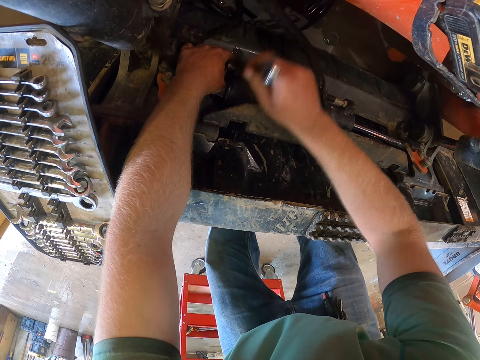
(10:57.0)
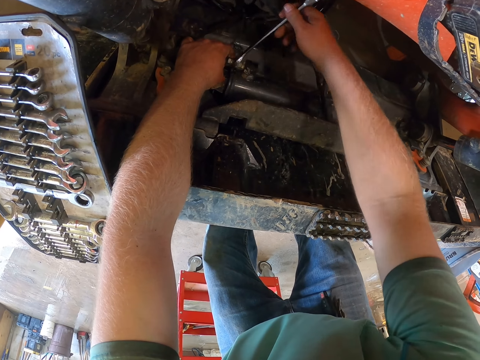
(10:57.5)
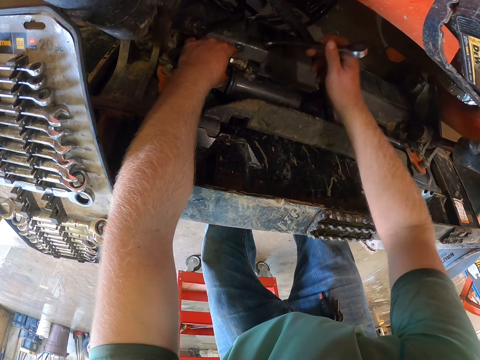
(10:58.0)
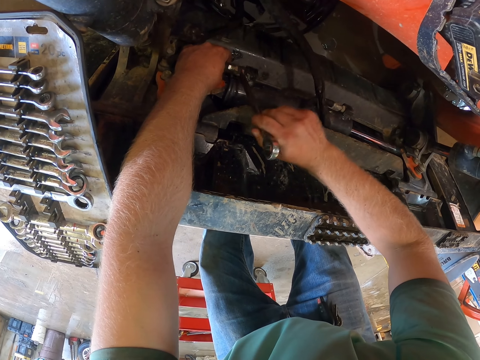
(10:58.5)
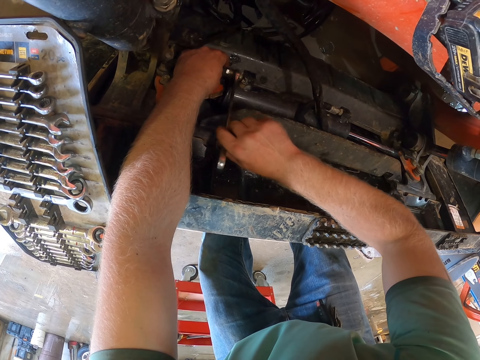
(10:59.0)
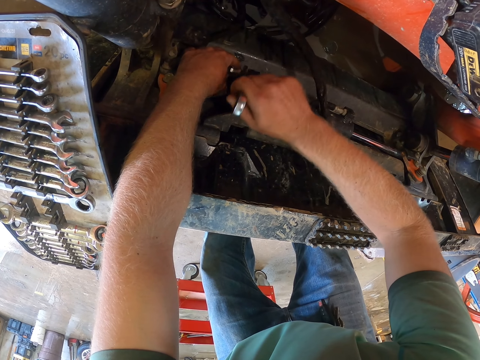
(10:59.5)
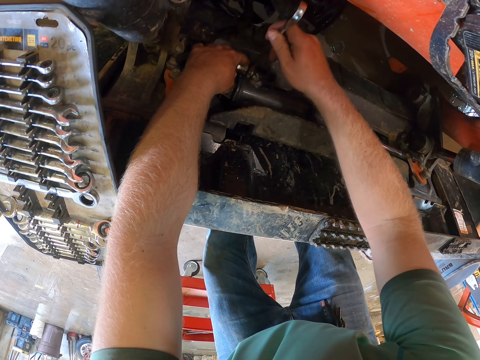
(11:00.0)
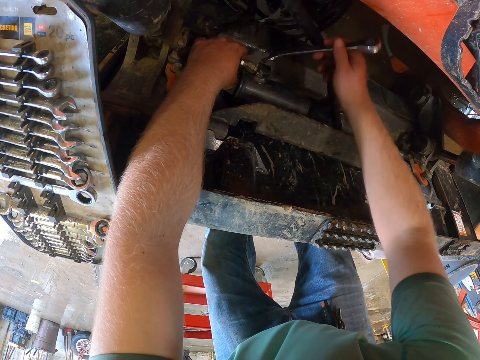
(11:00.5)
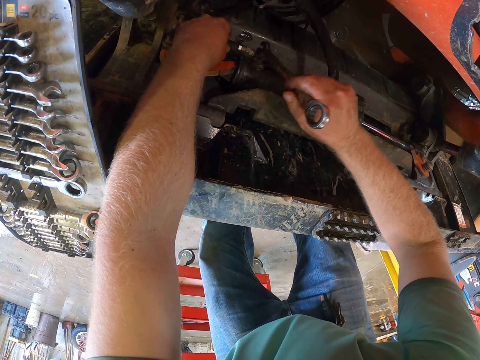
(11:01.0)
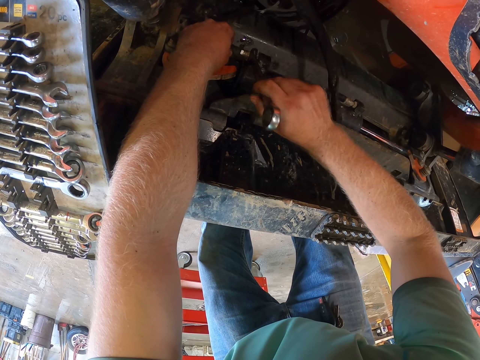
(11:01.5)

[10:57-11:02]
The camera wearer uses the spanner to tighten the bolts.

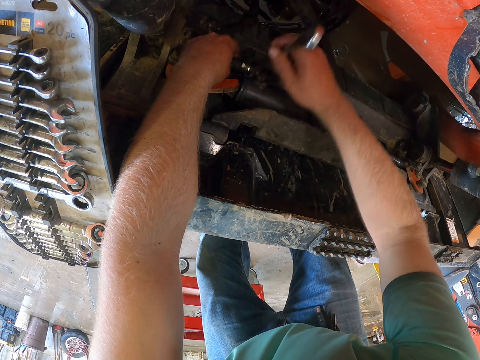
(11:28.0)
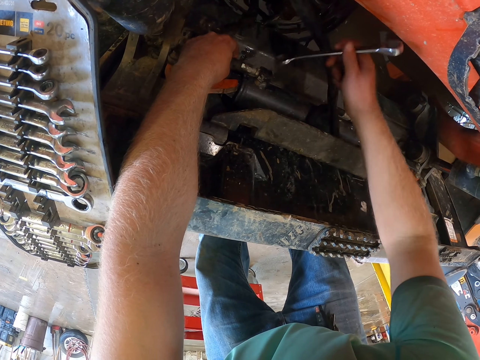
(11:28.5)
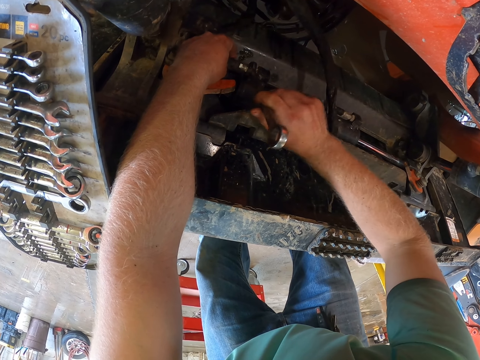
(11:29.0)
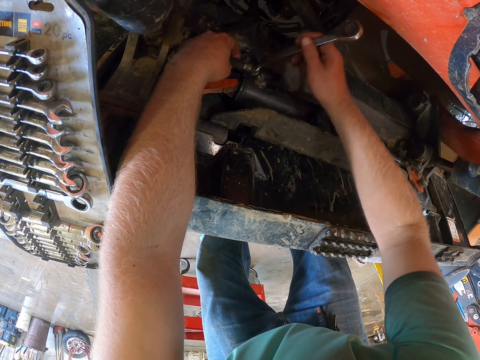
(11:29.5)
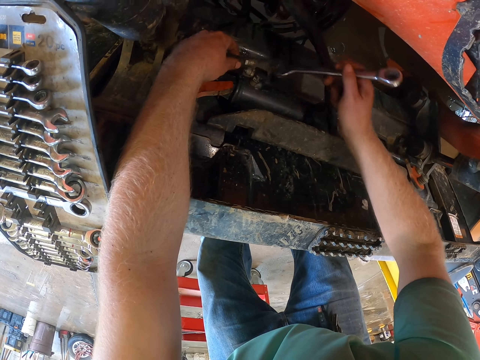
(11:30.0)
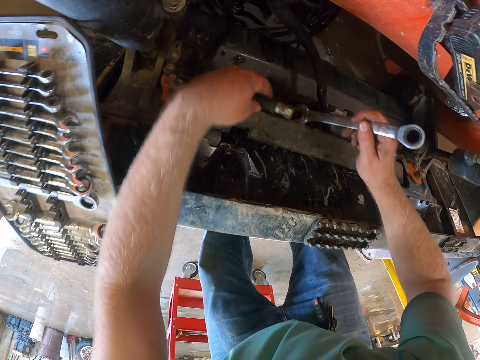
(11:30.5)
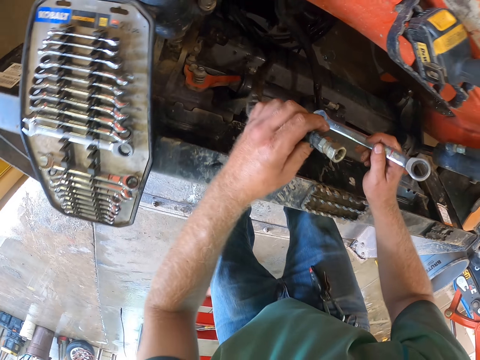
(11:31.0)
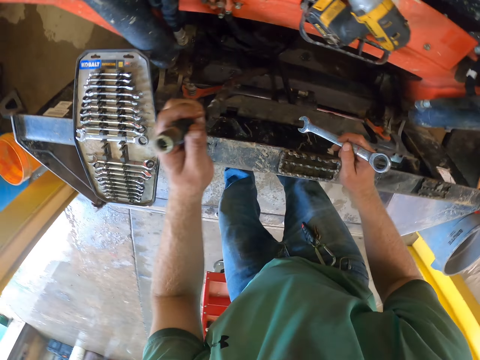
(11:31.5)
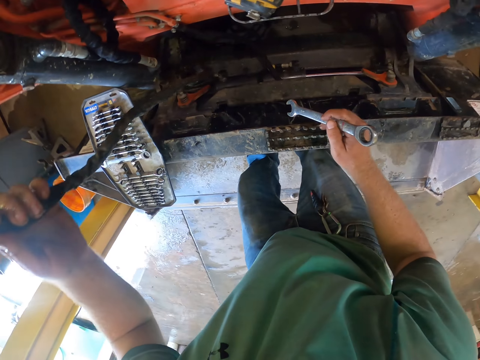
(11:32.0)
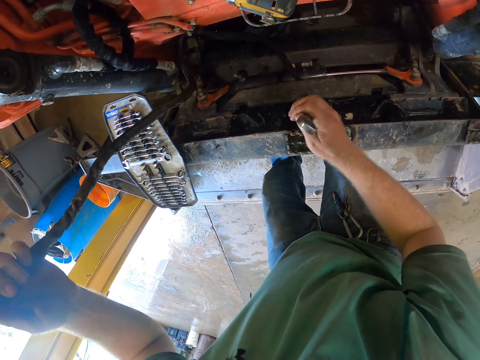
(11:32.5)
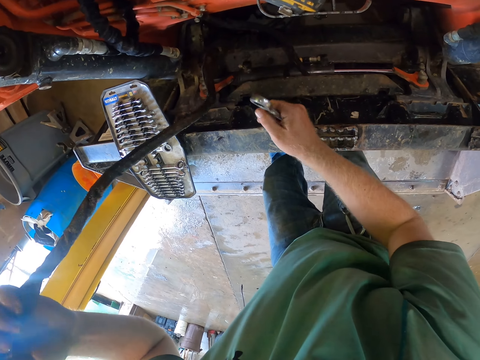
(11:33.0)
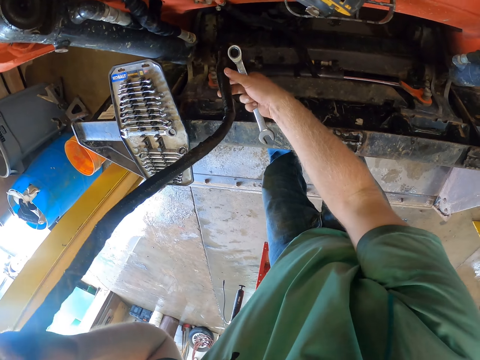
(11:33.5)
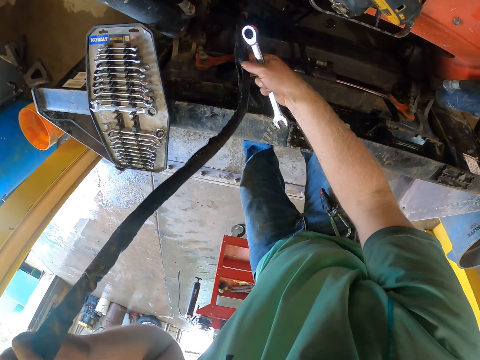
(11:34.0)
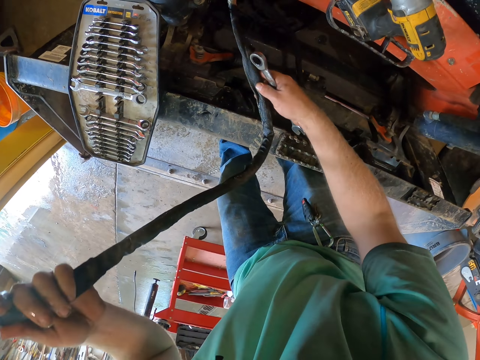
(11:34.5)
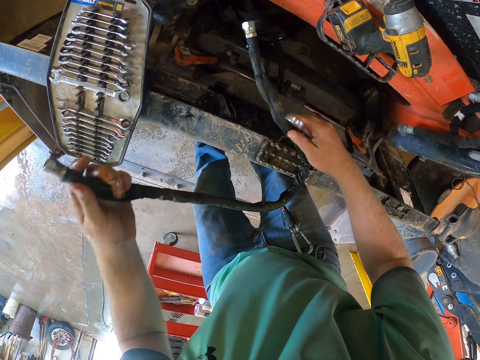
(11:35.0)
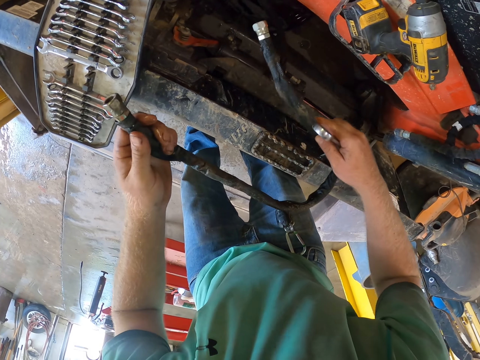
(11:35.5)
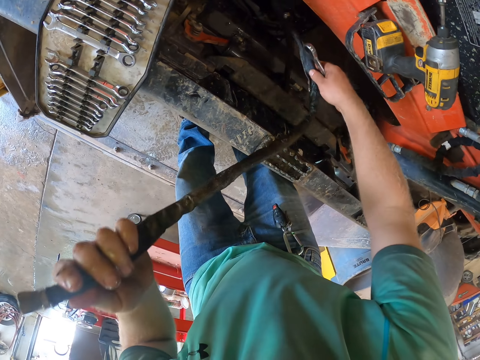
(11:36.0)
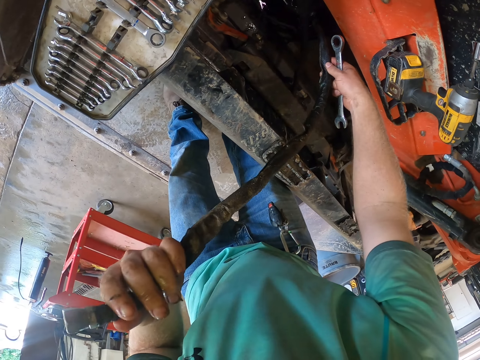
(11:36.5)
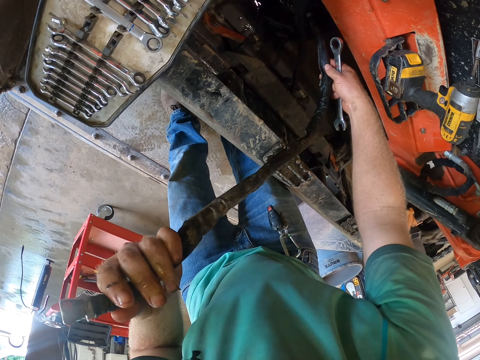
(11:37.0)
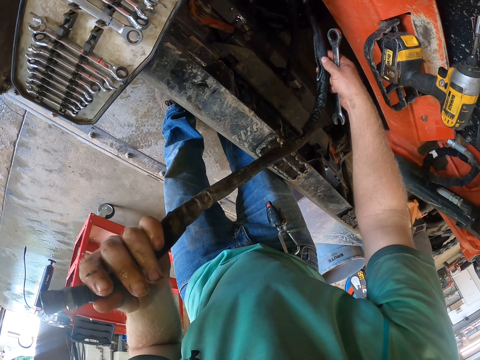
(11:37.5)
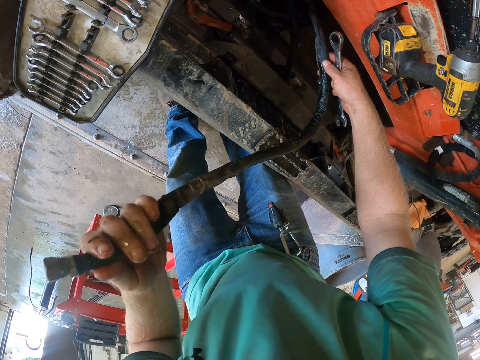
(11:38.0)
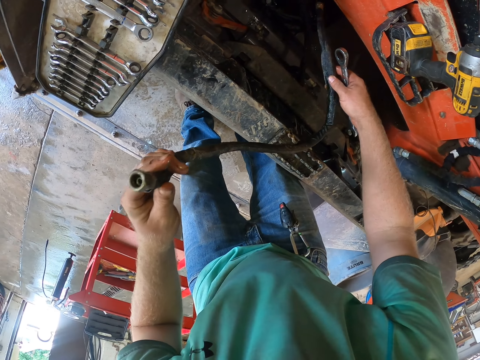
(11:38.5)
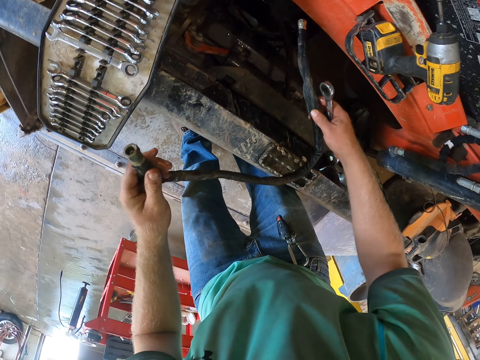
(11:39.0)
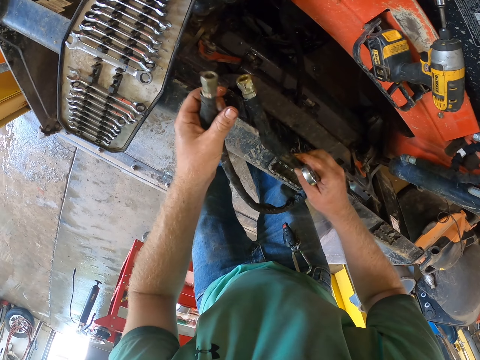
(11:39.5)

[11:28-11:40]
The camera wearer removes the black hose from the engine with his left hand. He holds the black hose with his right hand.

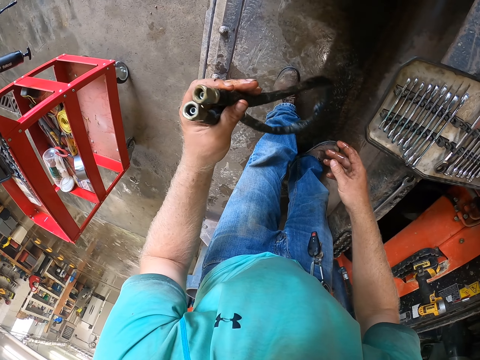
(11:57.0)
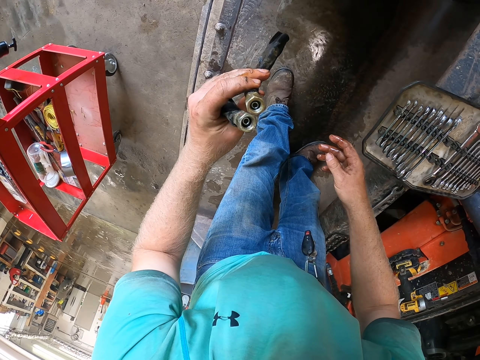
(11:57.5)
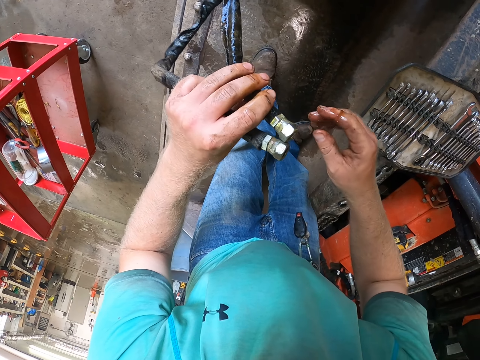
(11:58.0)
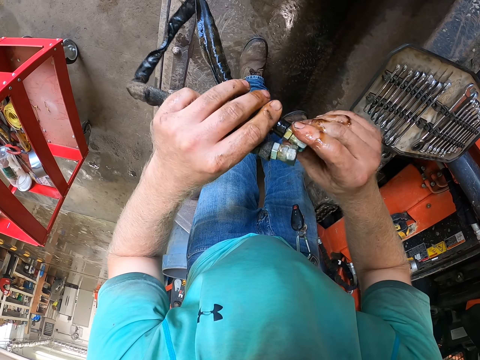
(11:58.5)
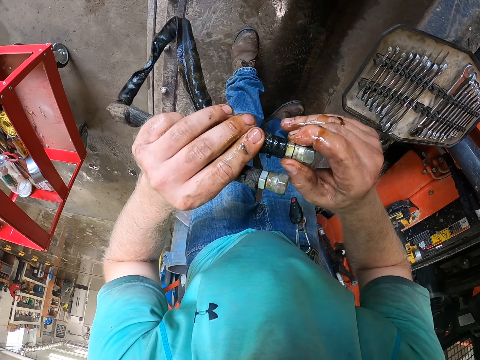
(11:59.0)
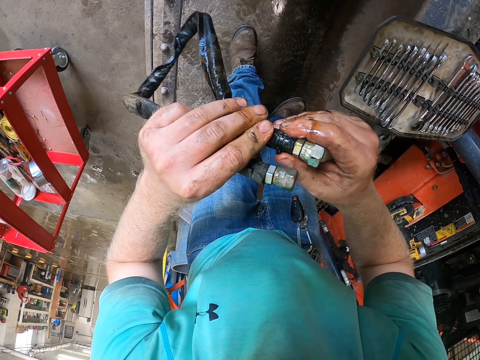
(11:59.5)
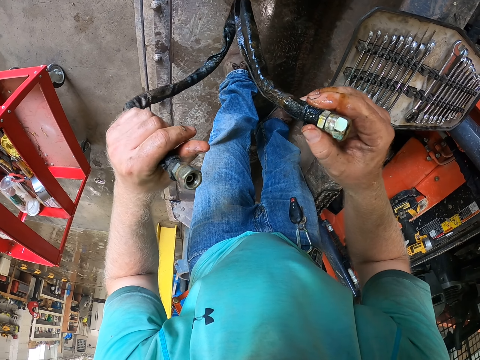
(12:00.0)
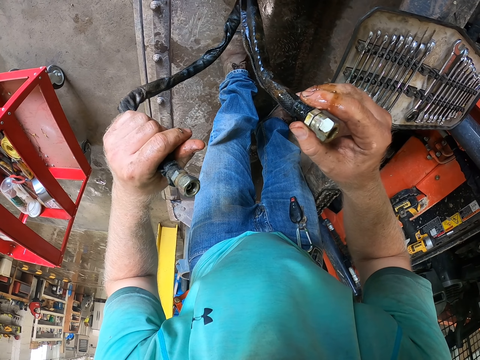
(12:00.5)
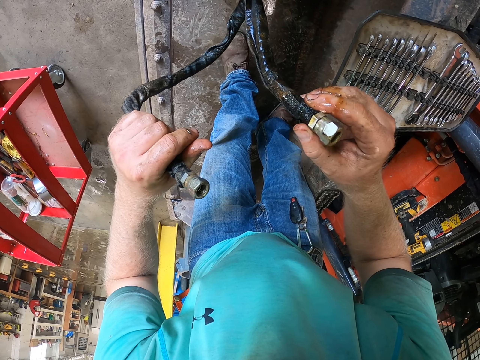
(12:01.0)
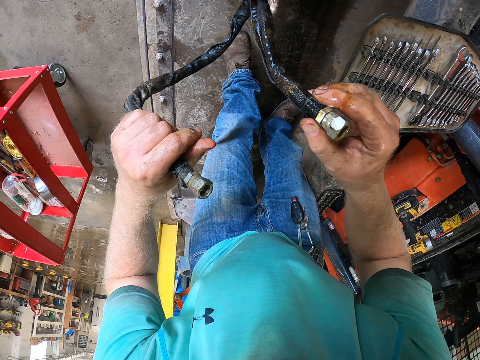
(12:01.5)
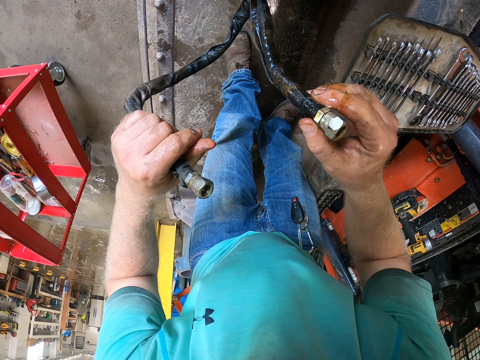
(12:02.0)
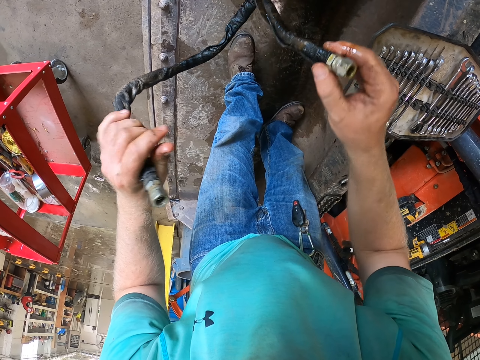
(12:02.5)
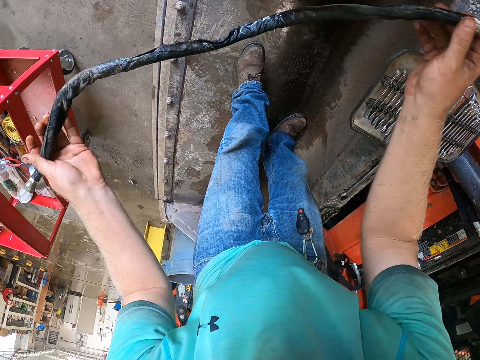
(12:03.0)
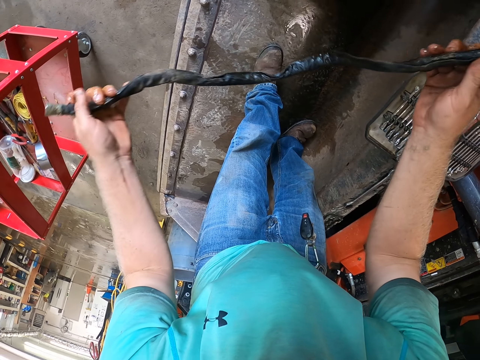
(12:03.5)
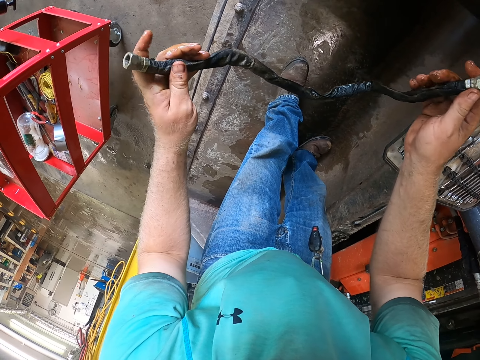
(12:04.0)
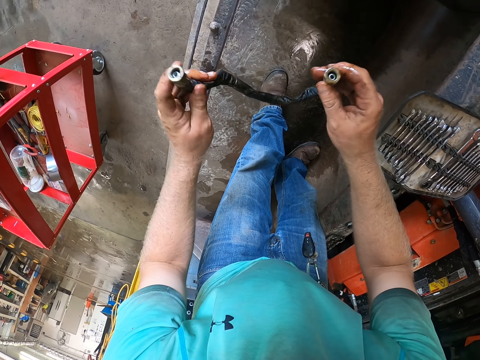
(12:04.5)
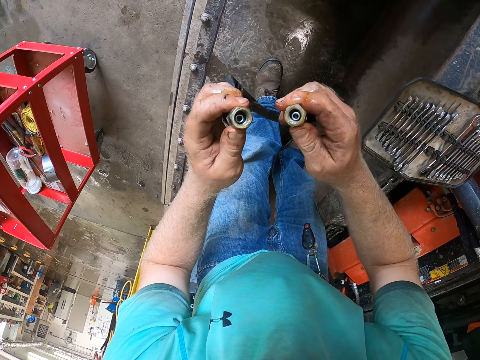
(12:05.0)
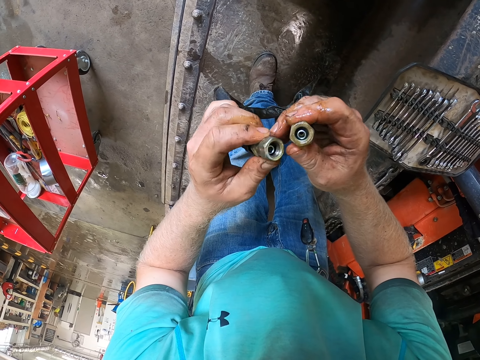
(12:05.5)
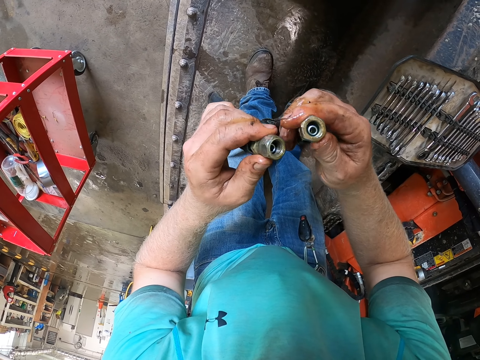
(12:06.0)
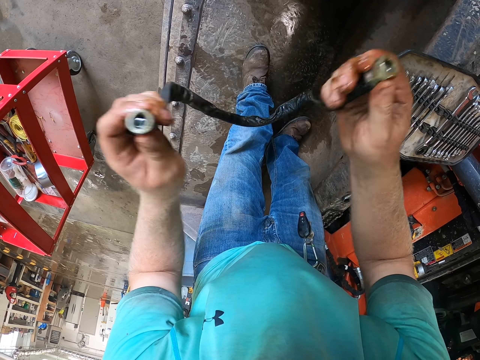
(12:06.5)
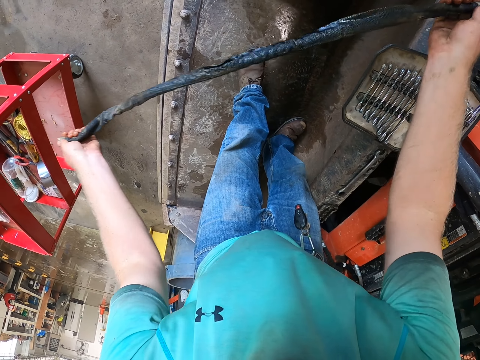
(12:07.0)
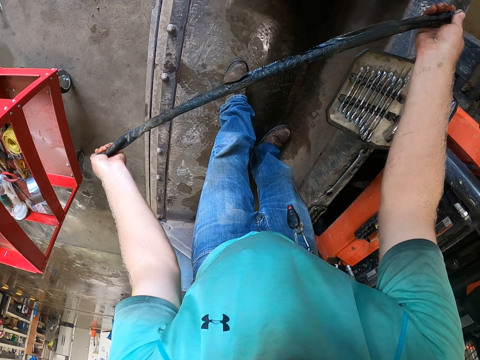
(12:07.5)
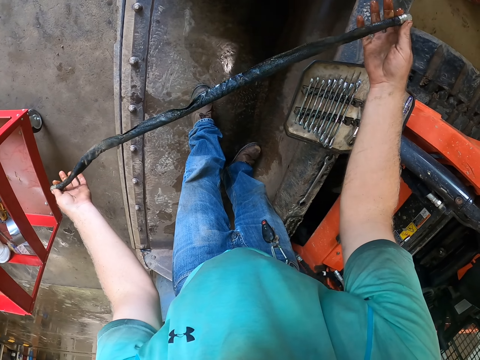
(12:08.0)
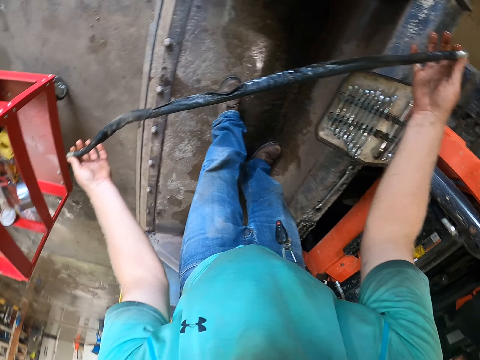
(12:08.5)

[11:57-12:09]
The camera wearer looks at the pipe. He holds the ends of the black hose with his hands. He stretches the pipe.
